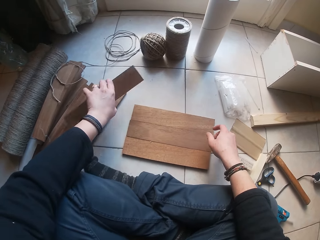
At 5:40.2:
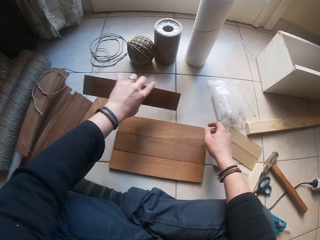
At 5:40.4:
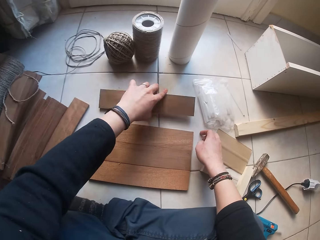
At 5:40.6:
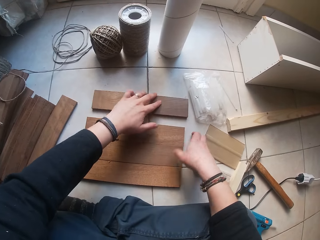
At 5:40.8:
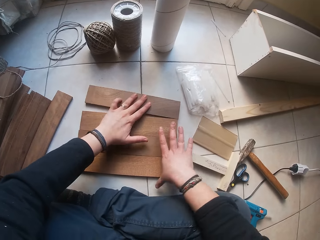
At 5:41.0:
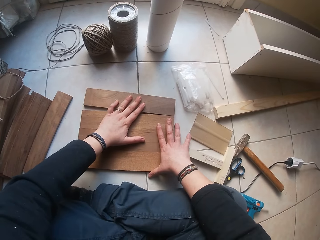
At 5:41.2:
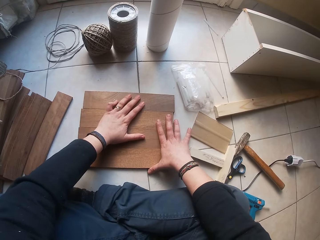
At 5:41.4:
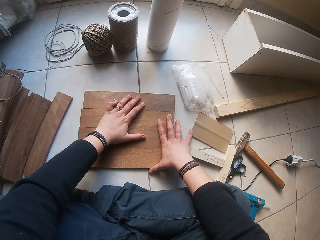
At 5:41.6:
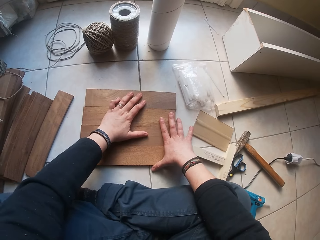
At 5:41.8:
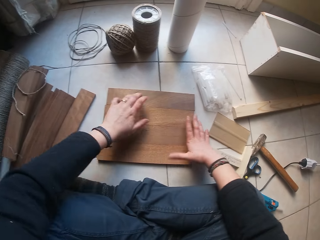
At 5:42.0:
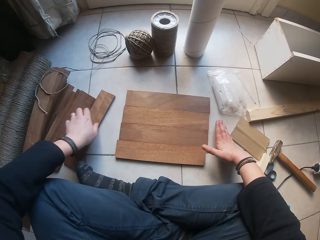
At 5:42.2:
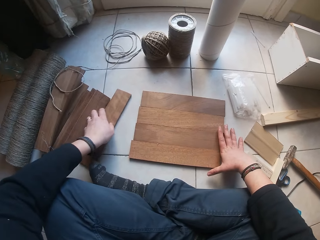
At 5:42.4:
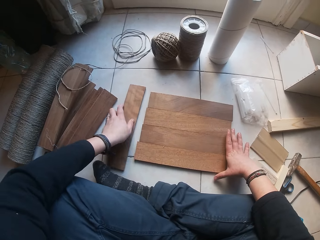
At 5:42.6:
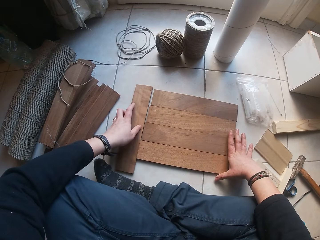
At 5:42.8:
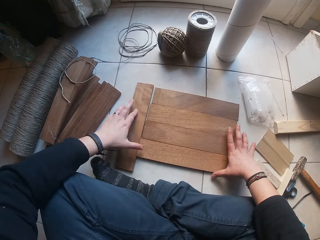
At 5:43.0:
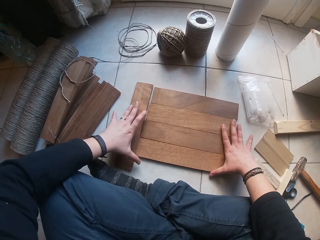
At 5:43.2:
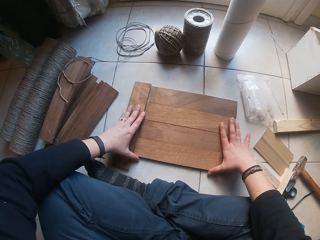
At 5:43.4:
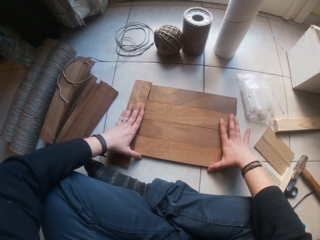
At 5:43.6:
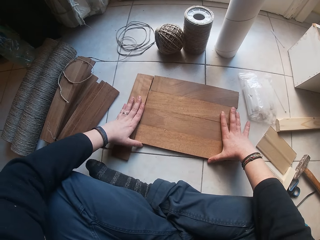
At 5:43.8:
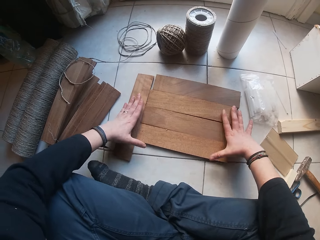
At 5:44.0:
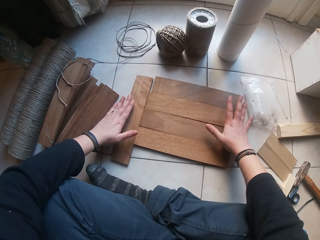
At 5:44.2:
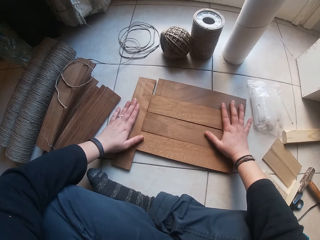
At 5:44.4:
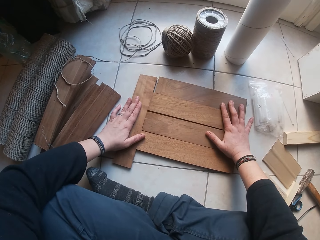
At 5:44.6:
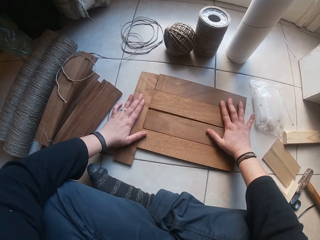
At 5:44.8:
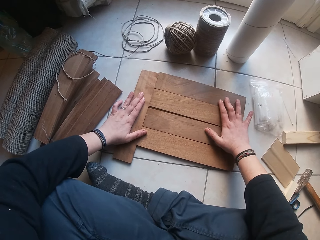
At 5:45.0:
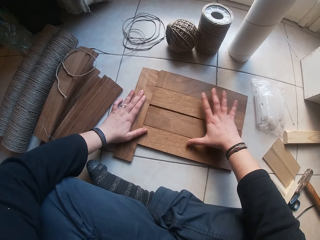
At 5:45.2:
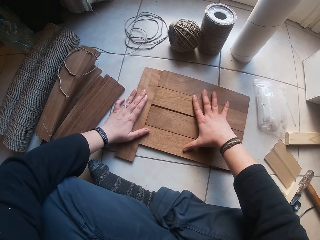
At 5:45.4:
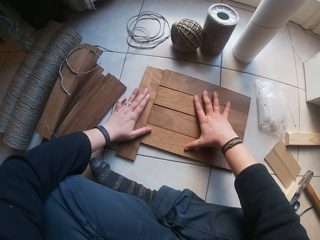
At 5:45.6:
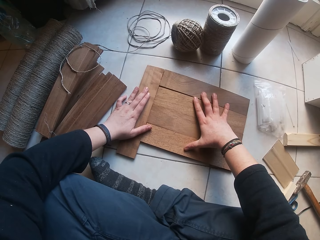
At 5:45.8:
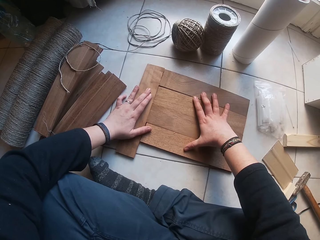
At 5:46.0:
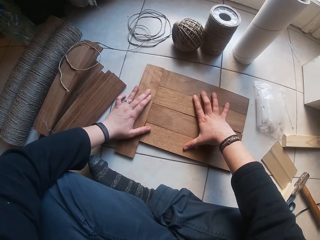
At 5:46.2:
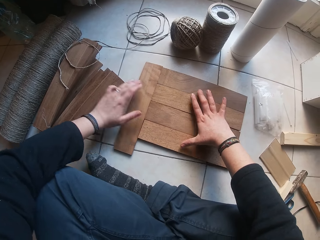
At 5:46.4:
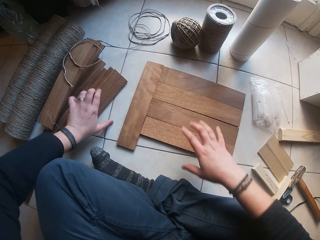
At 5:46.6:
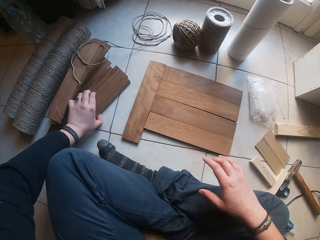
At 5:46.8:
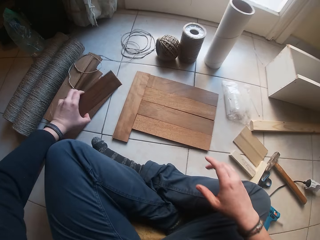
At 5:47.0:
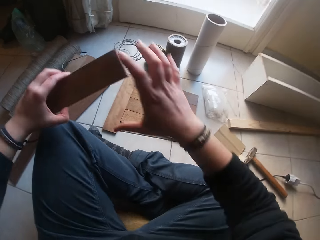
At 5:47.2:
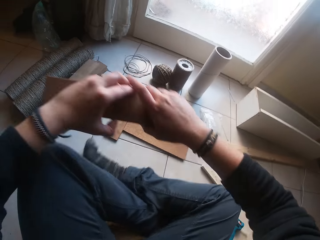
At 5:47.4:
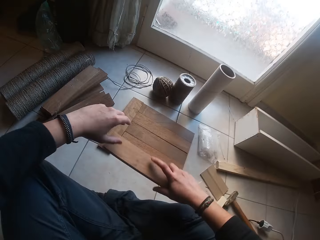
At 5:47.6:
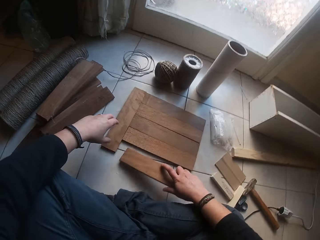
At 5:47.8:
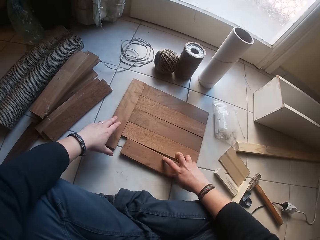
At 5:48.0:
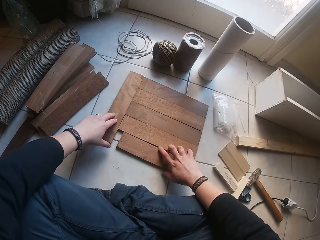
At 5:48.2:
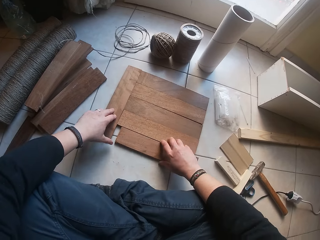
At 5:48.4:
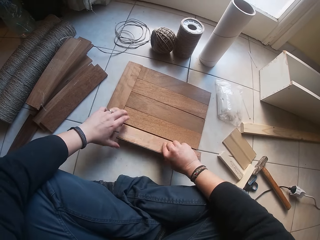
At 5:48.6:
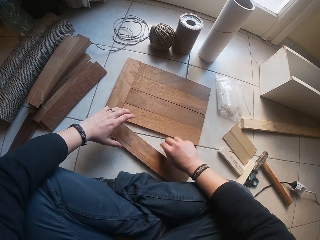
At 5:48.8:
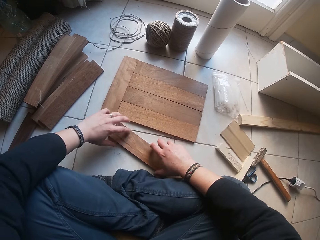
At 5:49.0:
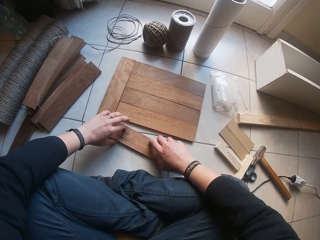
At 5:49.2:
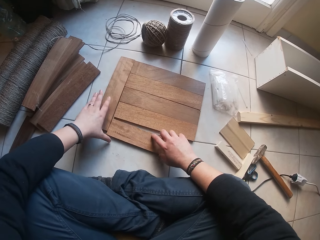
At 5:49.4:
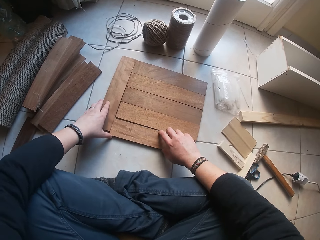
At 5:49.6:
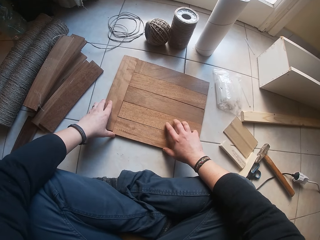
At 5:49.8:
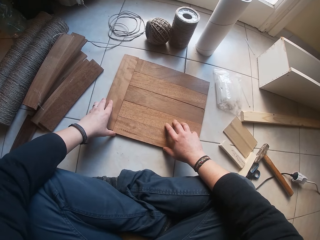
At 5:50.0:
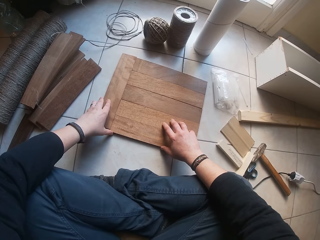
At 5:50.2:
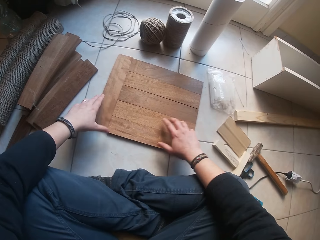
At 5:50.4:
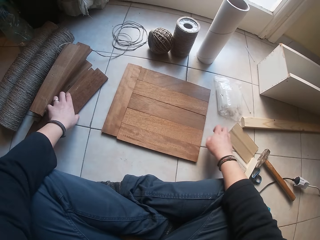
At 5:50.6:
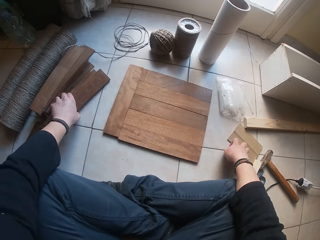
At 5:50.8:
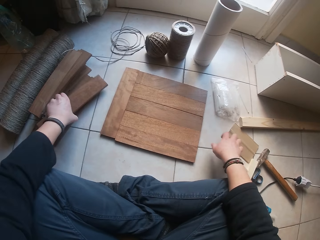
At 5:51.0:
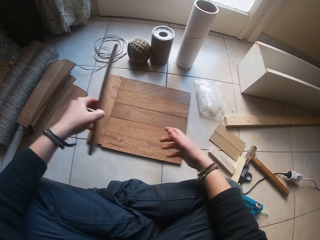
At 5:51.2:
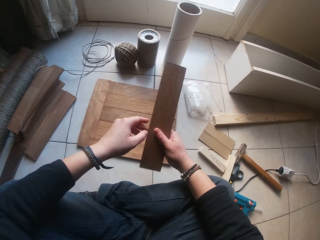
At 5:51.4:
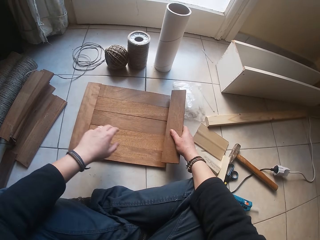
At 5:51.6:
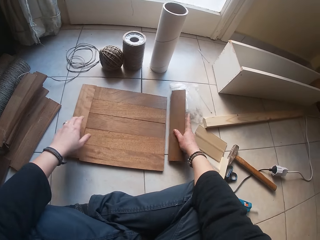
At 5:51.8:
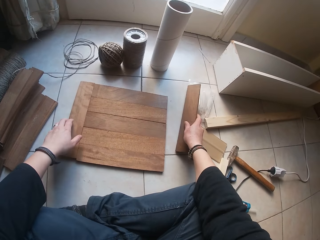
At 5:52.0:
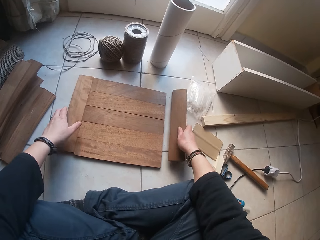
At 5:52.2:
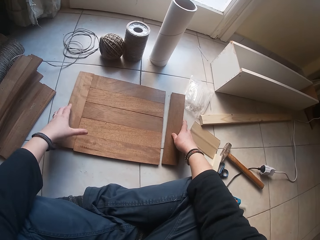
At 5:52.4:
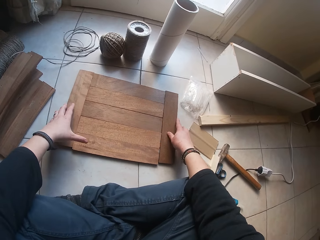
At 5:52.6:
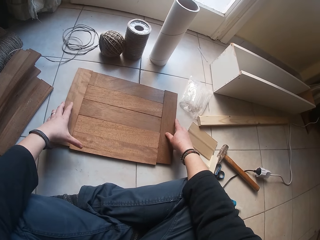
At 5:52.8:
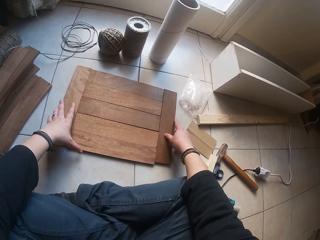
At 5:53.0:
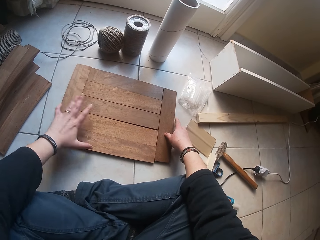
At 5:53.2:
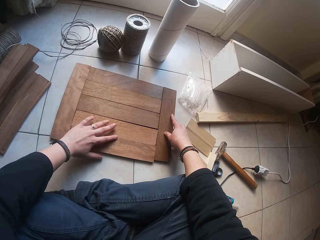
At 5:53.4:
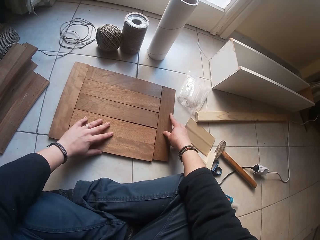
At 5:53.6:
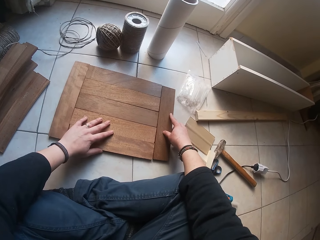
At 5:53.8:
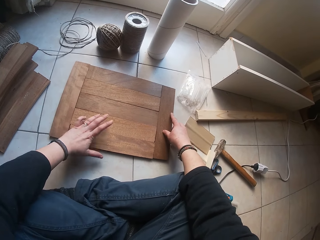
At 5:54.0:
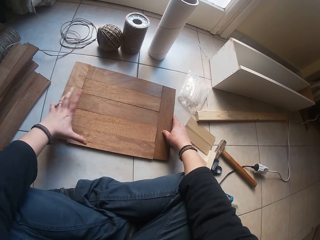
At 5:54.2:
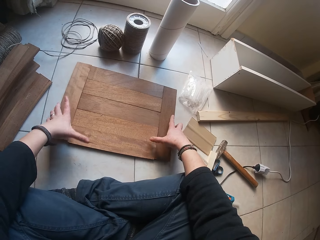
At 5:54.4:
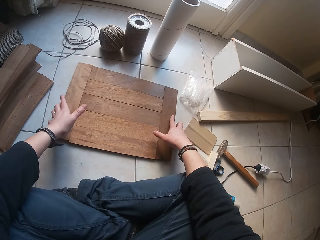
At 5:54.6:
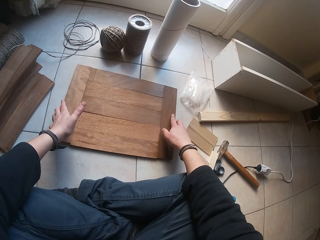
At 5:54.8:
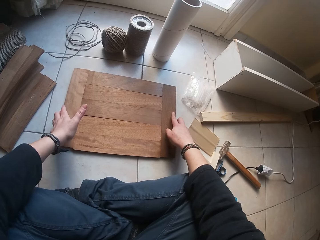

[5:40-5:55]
The camera wearer arranges the woods on the ground with both hands. He picks up a wood from the ground with his left hand. He places the wood on the ground with his right hand. He picks up a wood from the ground with his left hand. He places the wood on the ground with his right hand.

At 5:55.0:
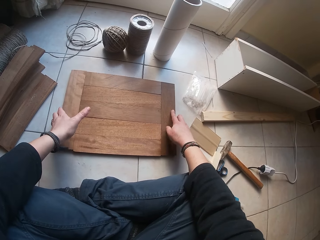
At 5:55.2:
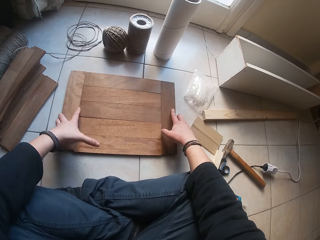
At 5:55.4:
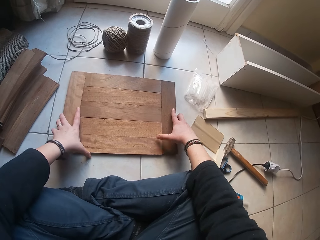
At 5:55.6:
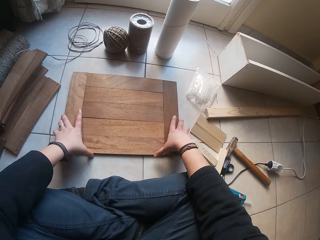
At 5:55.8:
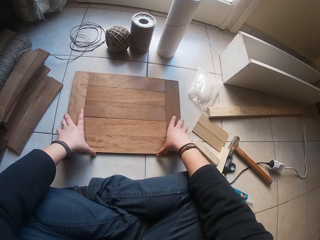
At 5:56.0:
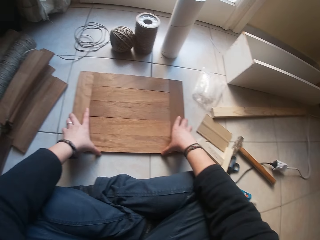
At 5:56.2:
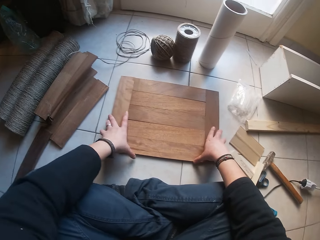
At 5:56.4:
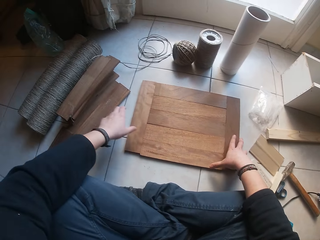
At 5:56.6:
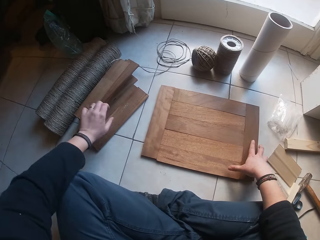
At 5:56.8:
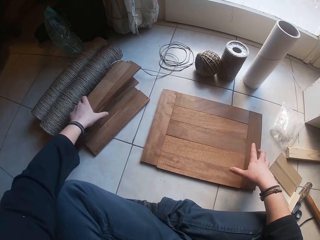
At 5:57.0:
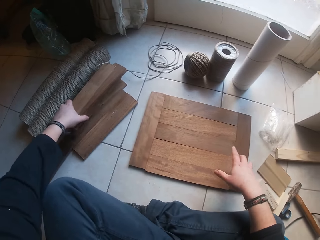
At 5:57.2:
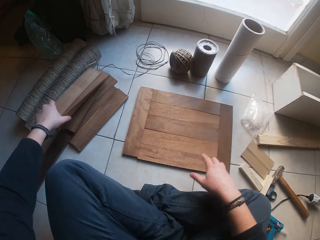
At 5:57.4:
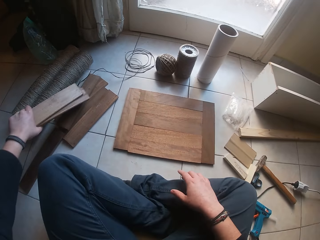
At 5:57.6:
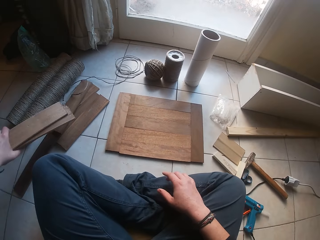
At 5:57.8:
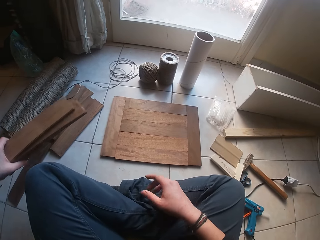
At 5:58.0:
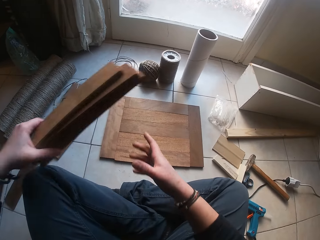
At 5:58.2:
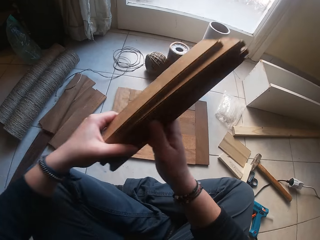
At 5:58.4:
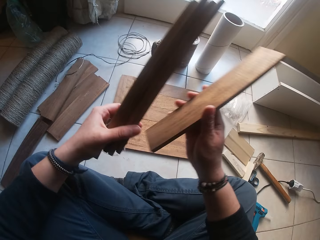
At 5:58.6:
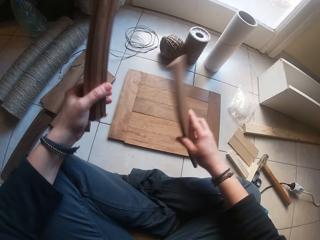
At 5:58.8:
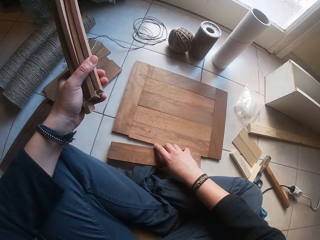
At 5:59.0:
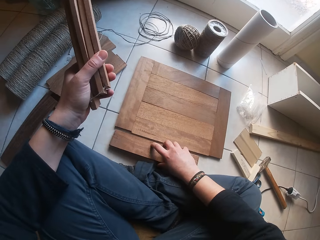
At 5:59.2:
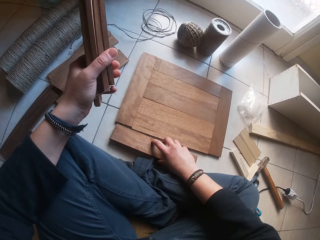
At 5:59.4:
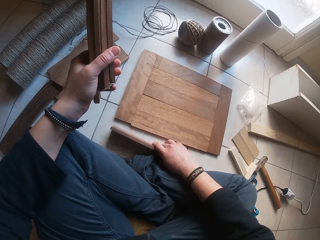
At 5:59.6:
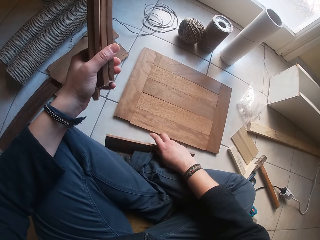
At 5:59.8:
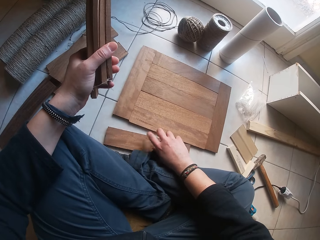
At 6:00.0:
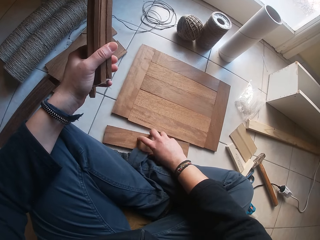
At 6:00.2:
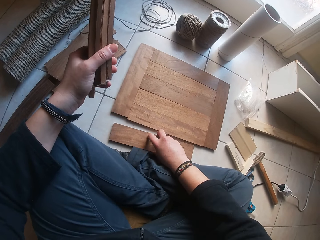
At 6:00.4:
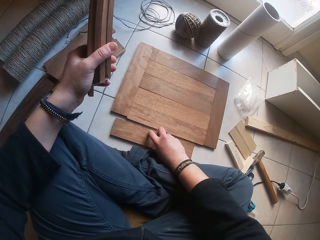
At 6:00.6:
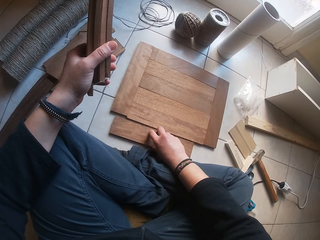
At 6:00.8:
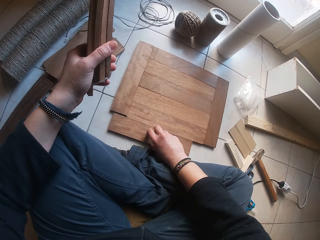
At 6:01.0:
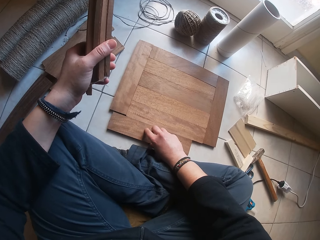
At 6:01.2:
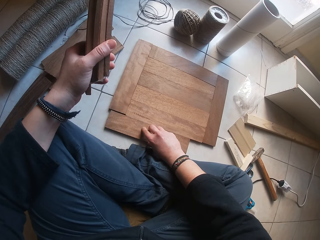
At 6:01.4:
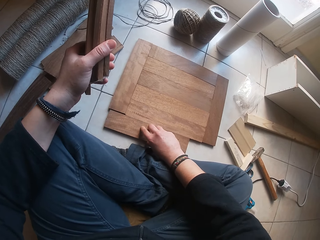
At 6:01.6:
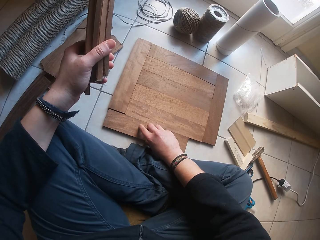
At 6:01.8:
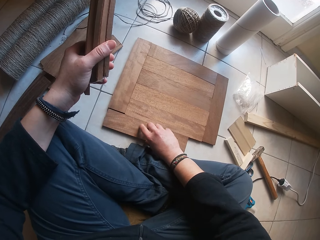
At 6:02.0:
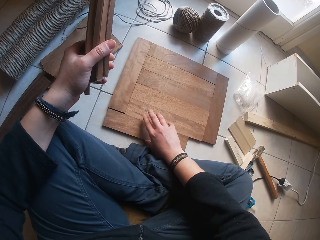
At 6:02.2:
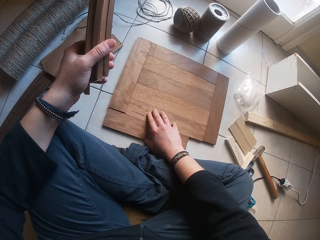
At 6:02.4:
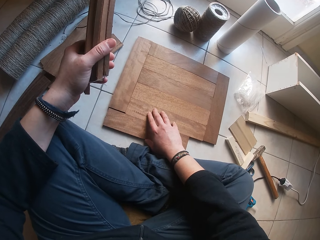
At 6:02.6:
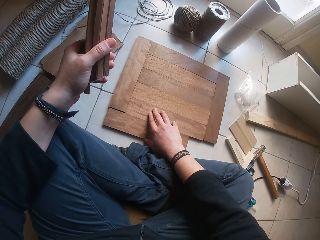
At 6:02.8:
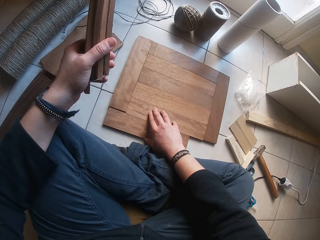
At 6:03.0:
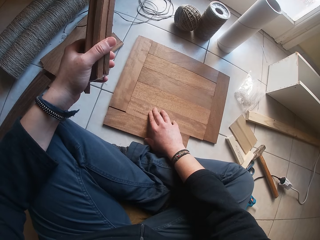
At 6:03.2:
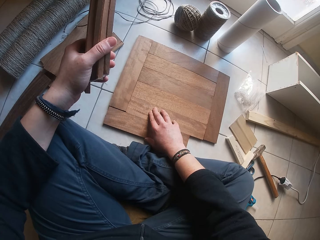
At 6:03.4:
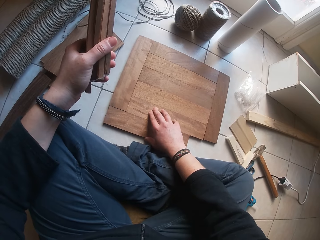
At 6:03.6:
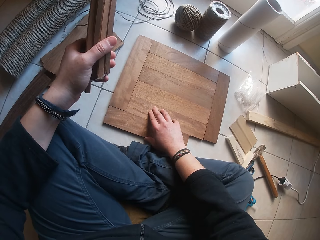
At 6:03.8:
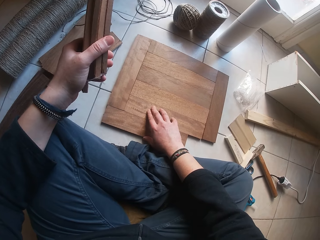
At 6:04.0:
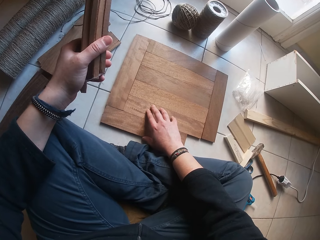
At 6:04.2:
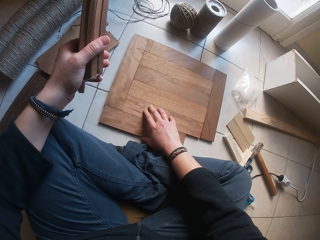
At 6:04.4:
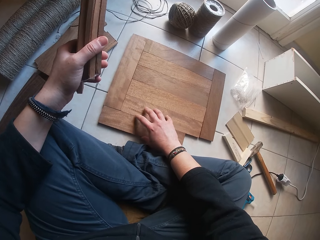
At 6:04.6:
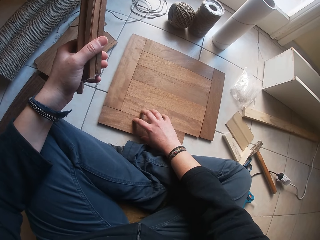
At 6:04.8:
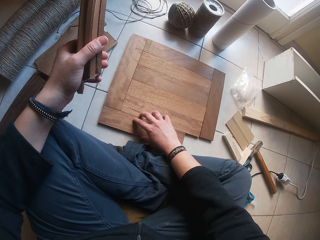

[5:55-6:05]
The camera wearer picks a wood from the ground with his left hand. He places the wood on the ground with his right hand.
